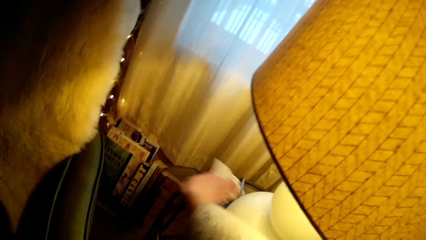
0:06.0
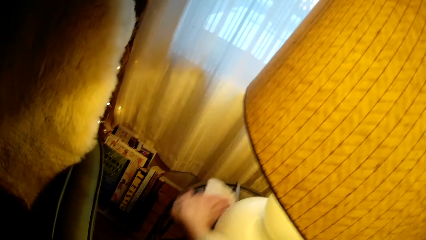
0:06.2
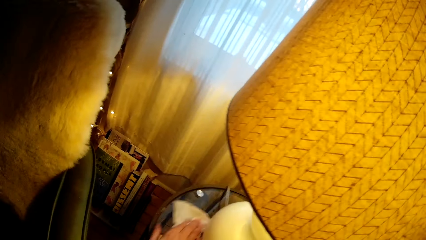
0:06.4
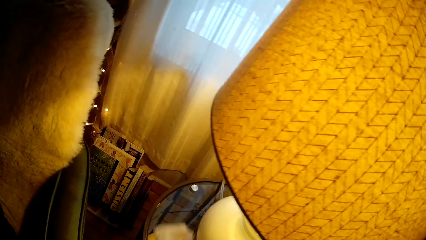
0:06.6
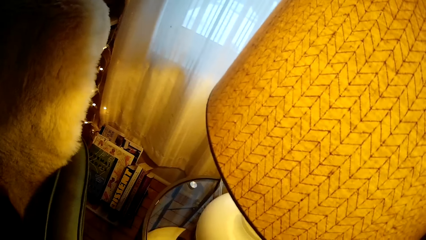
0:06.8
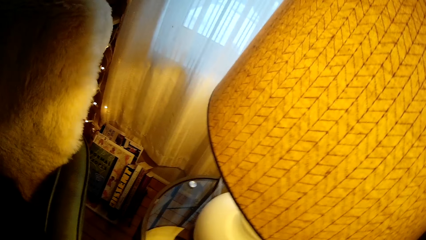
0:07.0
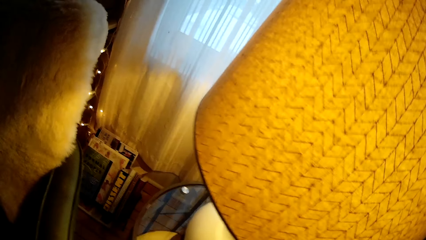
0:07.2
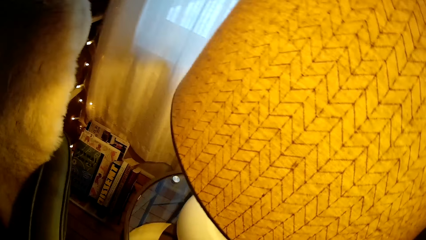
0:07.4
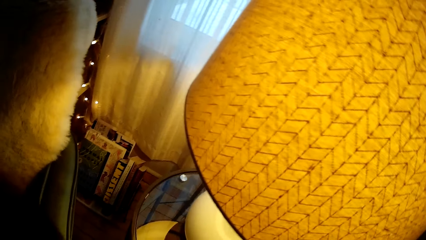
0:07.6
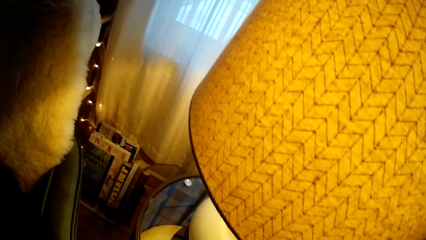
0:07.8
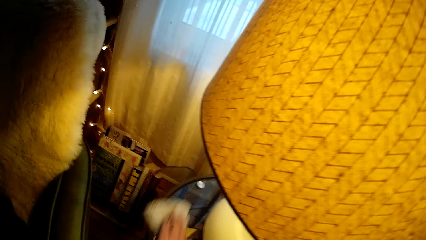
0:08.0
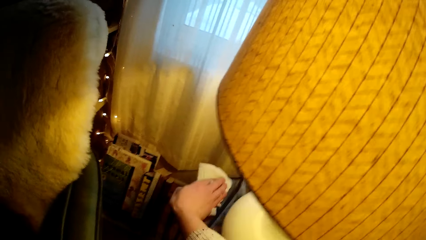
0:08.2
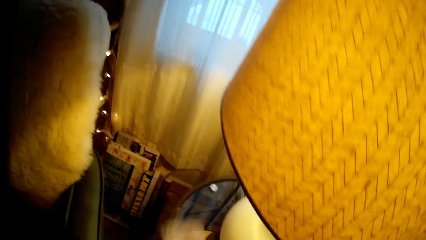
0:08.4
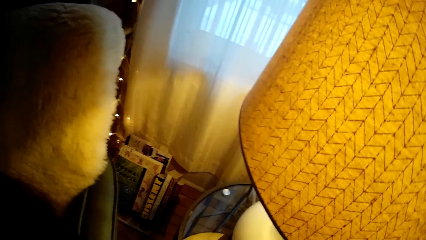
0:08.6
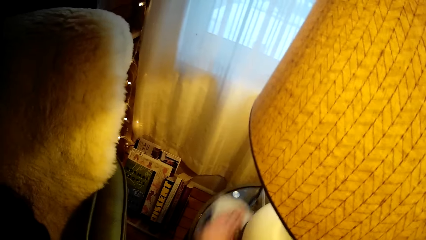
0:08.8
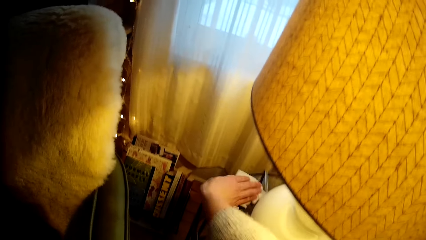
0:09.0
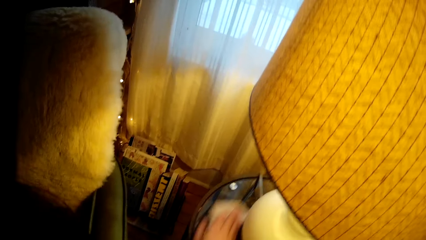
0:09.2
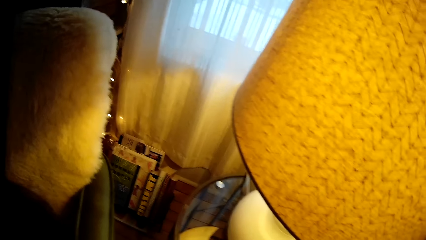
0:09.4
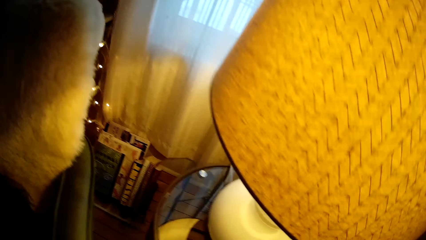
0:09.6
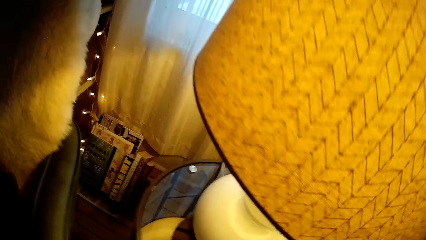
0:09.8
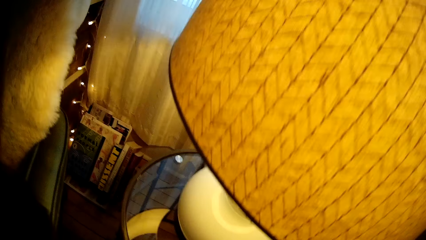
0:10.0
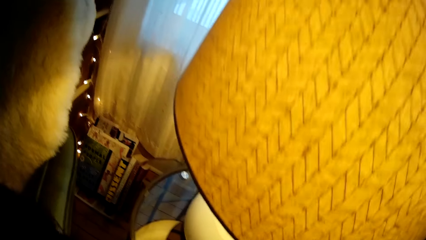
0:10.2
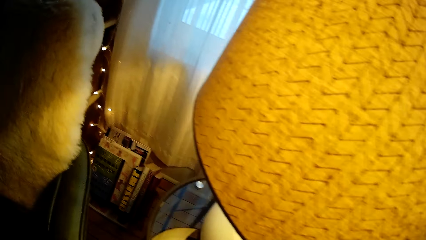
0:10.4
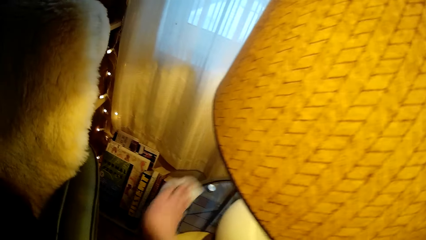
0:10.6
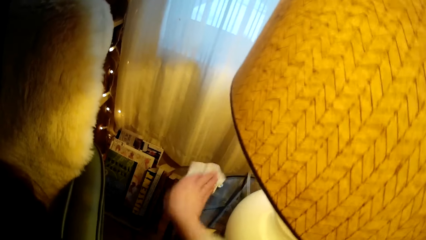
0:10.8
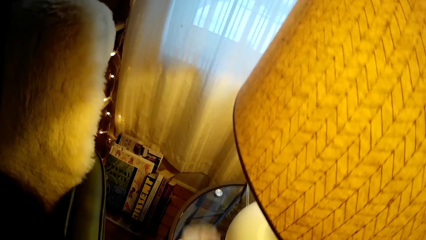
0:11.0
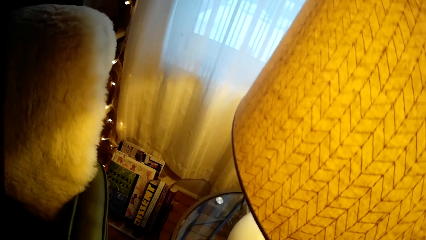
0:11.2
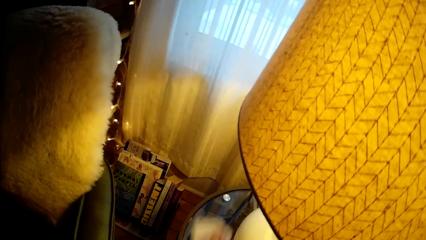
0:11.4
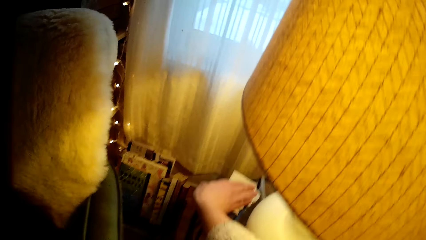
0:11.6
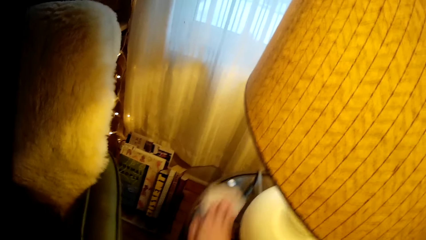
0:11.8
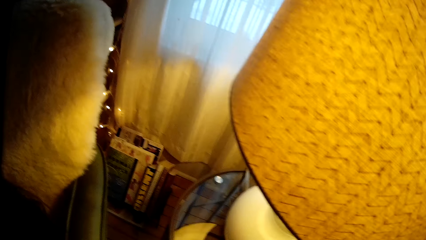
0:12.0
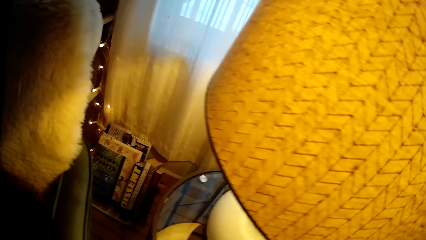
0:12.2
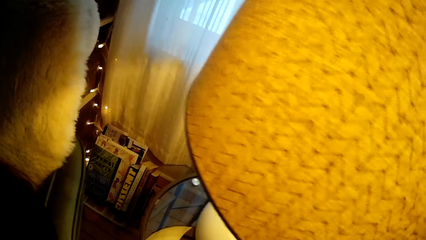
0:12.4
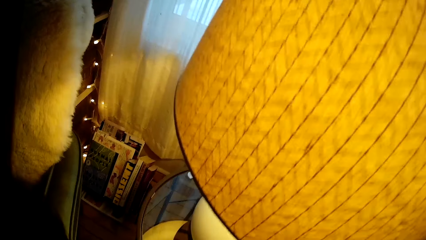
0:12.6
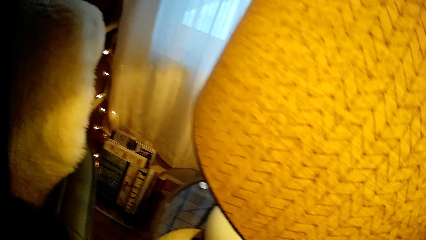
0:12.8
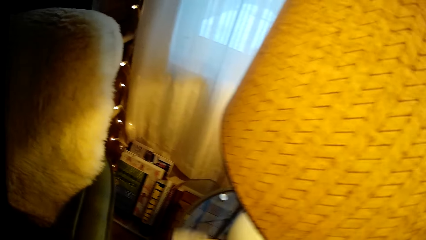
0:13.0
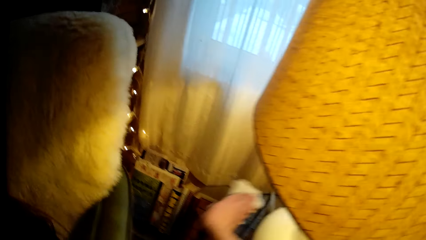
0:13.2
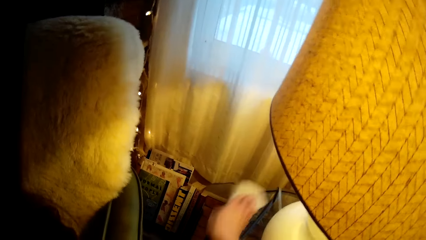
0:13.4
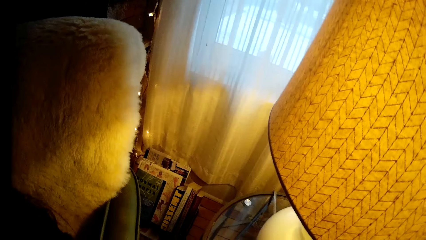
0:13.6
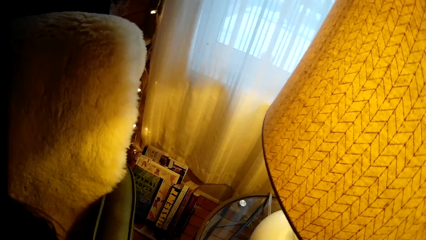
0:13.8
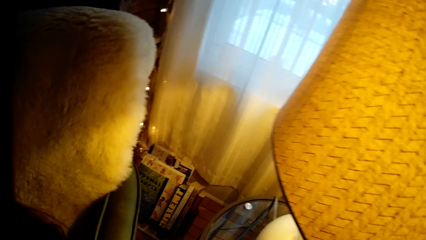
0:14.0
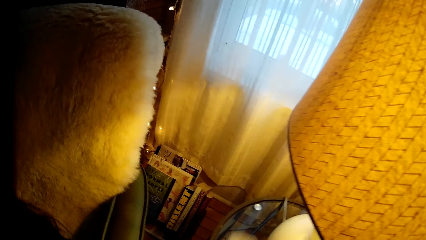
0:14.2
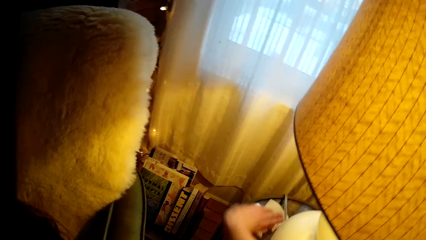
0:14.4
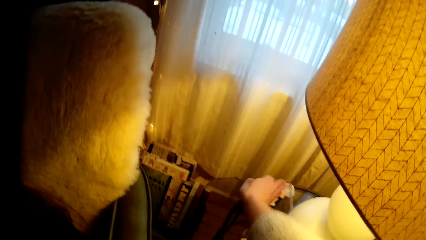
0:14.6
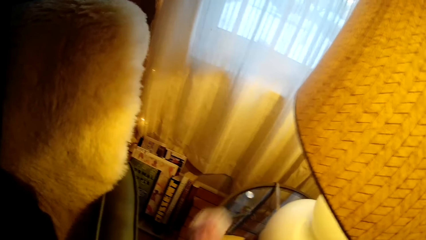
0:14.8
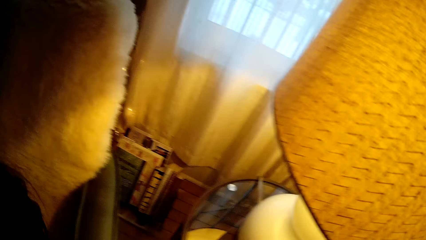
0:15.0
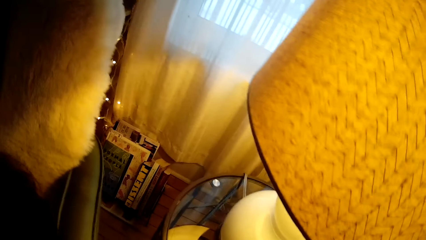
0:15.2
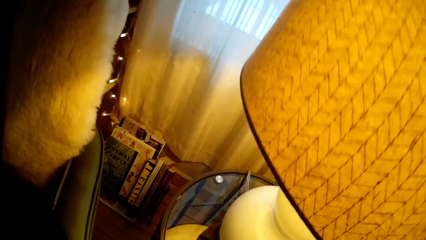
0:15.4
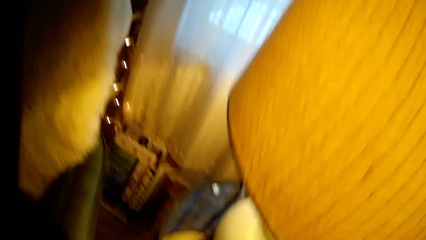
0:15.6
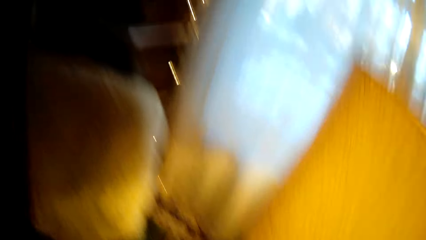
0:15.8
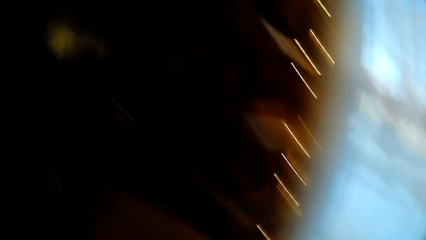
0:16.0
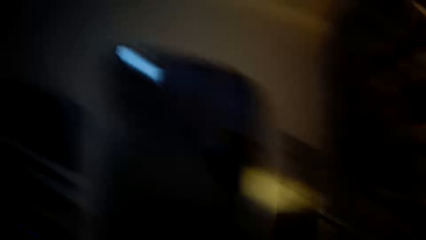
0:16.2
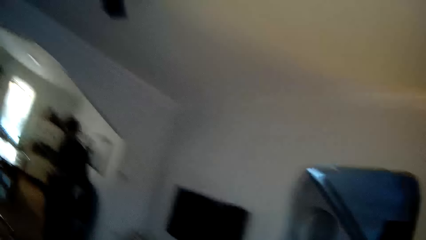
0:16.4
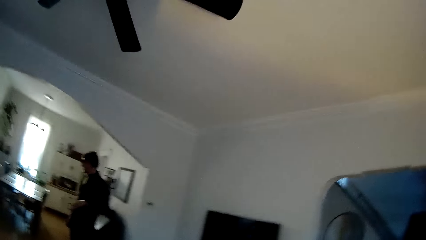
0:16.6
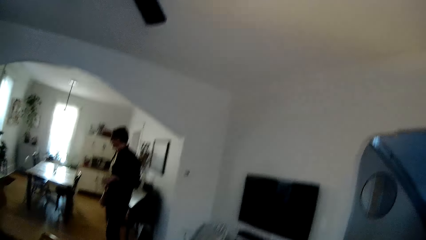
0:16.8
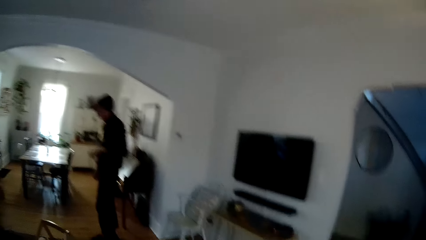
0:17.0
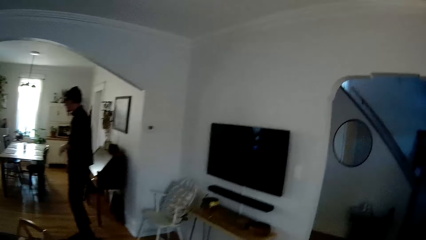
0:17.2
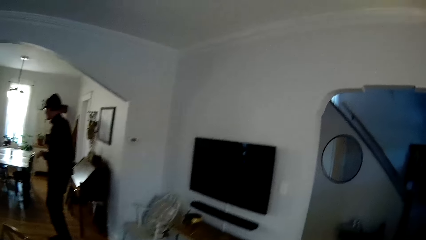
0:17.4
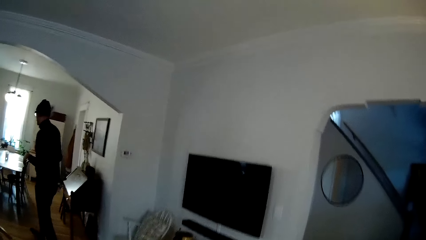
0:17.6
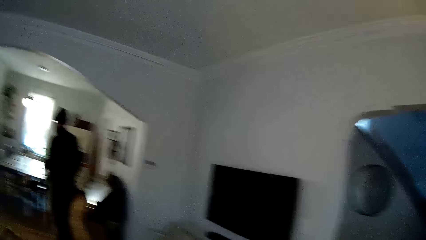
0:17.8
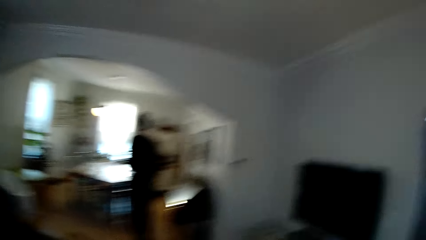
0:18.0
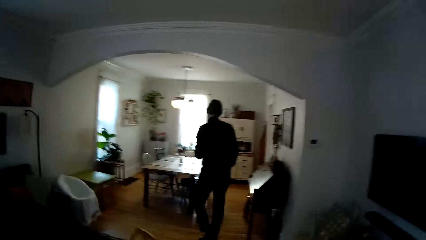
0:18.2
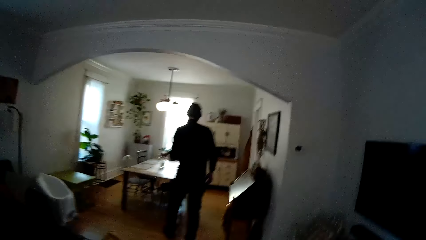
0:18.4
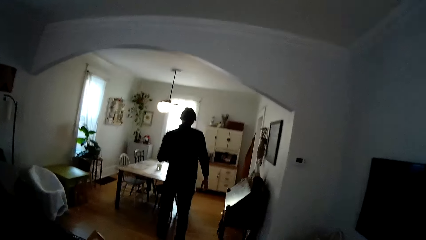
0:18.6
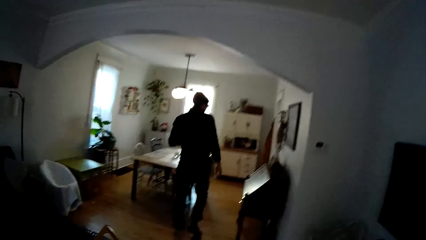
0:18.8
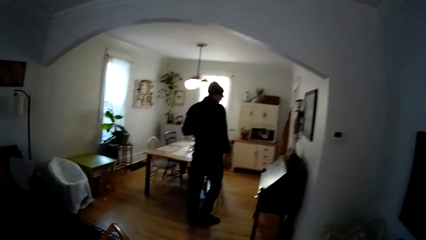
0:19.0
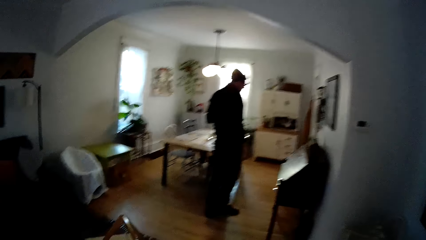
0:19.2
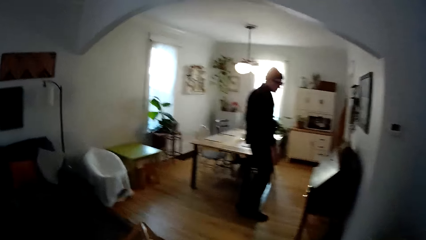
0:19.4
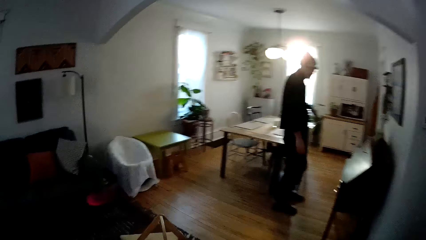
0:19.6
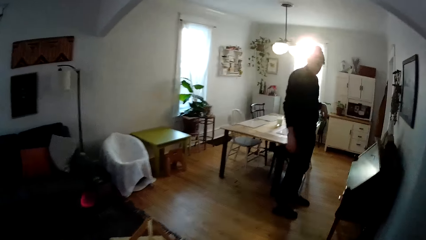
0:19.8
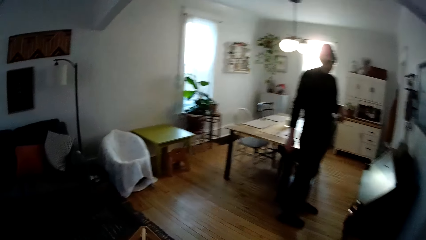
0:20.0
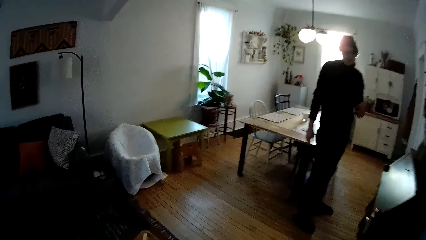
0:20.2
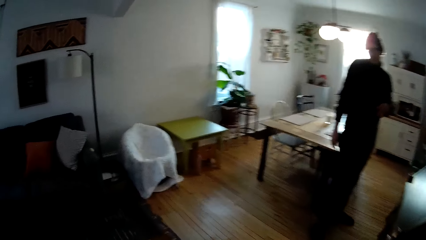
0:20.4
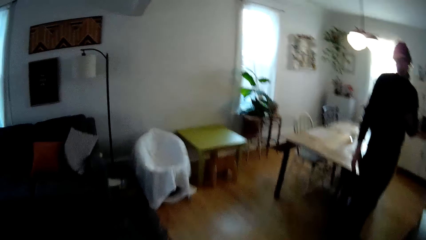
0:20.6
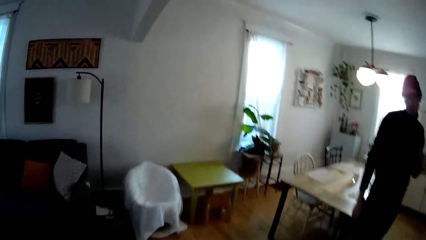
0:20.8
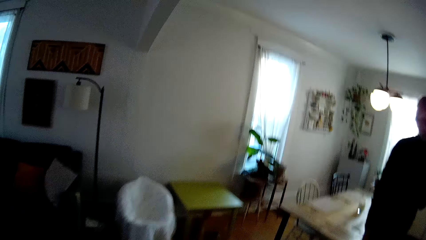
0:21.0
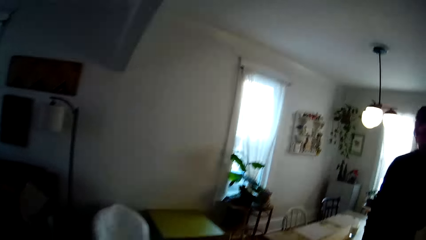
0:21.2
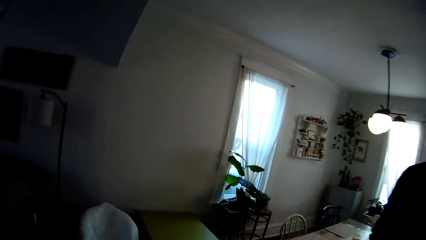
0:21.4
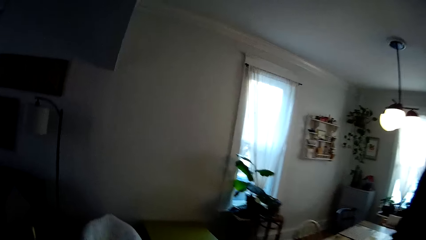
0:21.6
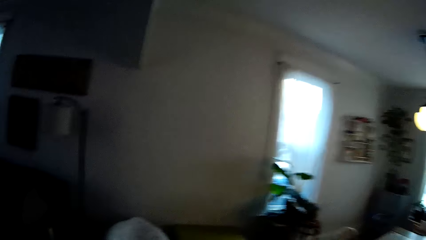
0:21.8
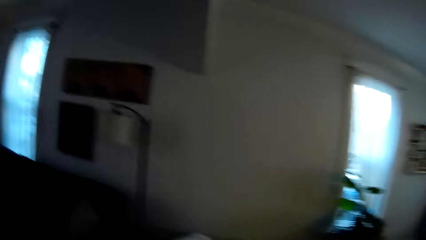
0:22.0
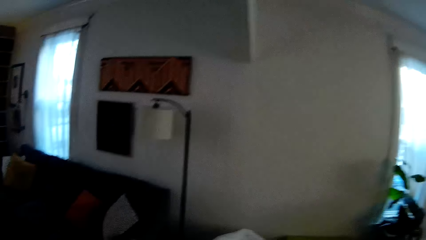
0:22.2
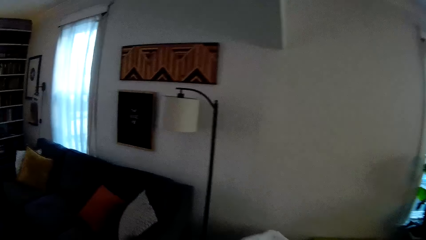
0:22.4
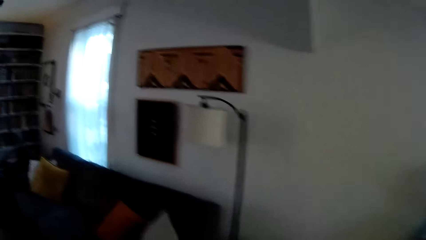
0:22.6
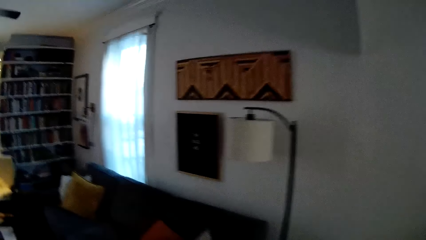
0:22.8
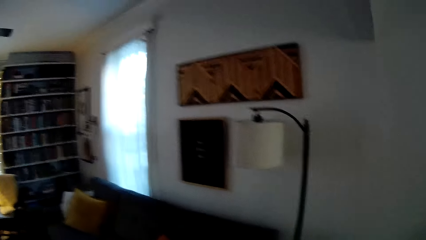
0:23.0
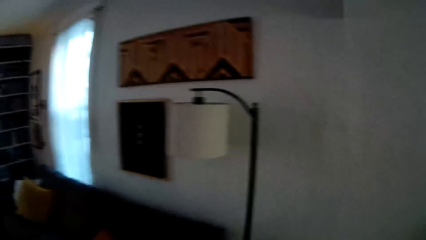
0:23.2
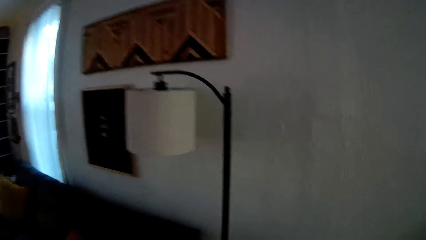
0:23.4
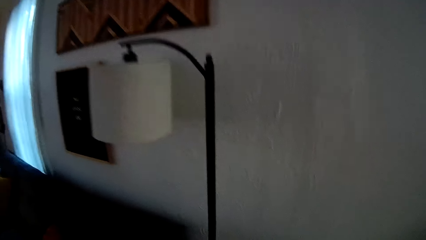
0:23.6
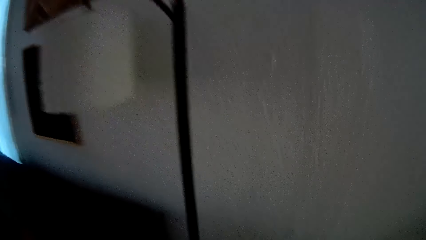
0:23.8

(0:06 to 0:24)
The camera wearer converses with a man. They speak to the man. They wipe a table. The man walks to a dining room from the sitting room. The camera wearer moves towards the man. They speak to the man. They breathe heavily. The man converses with the camera wearer.
